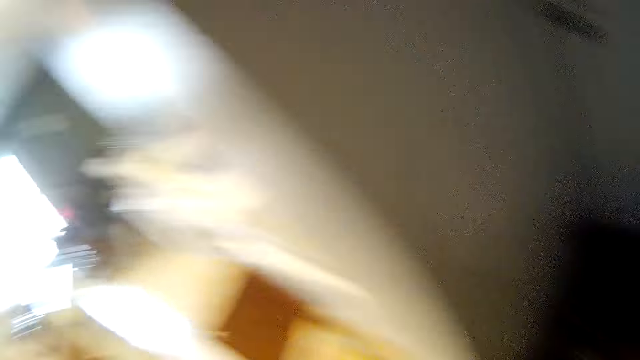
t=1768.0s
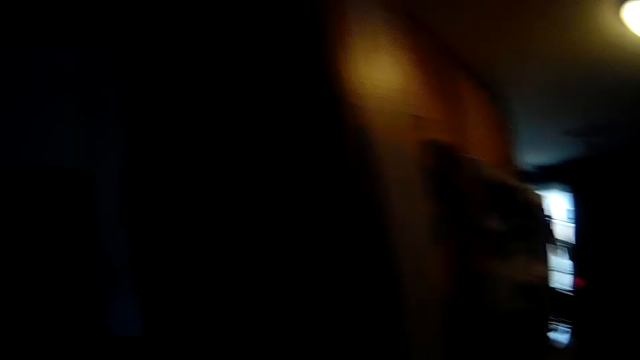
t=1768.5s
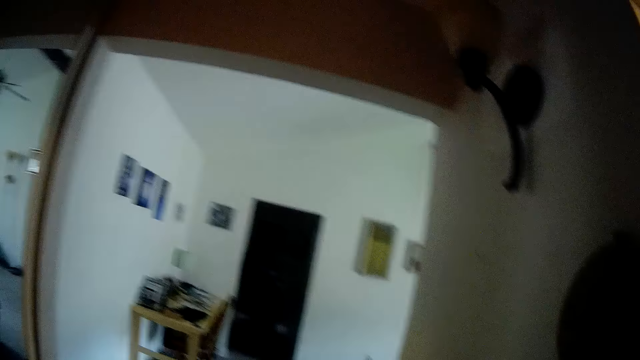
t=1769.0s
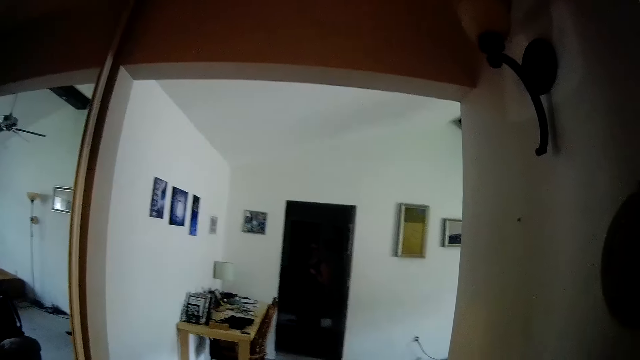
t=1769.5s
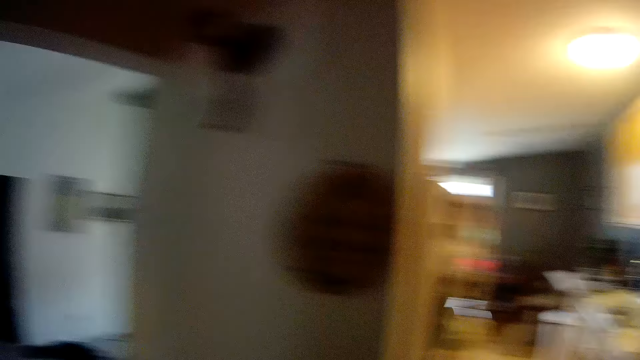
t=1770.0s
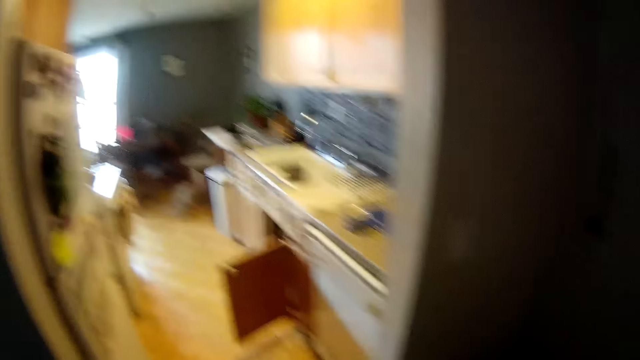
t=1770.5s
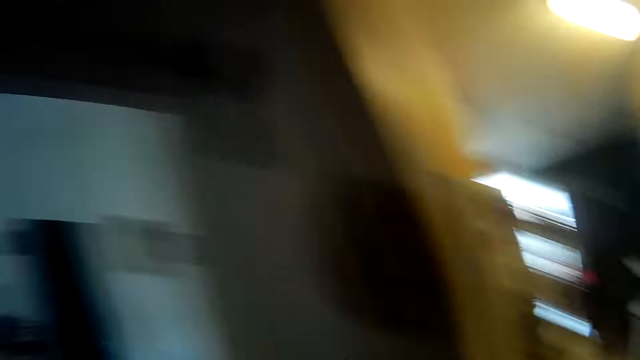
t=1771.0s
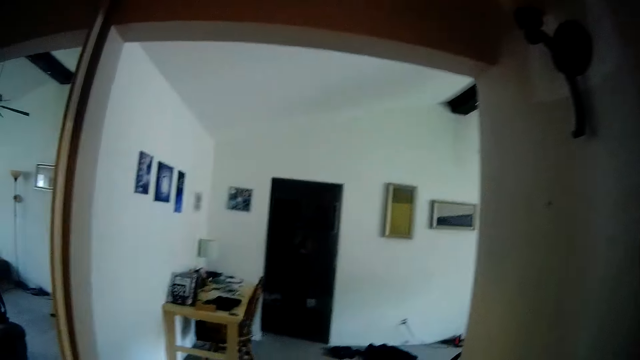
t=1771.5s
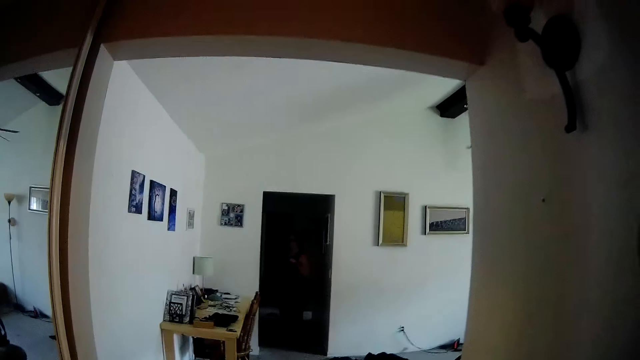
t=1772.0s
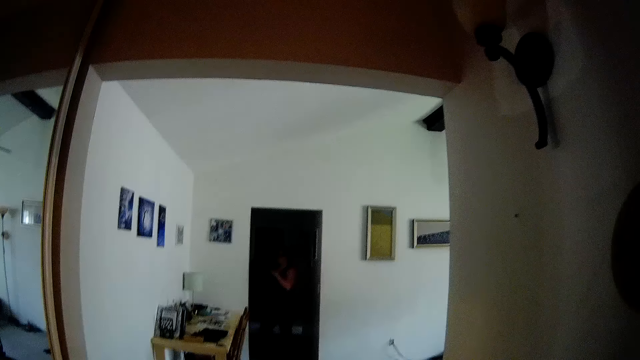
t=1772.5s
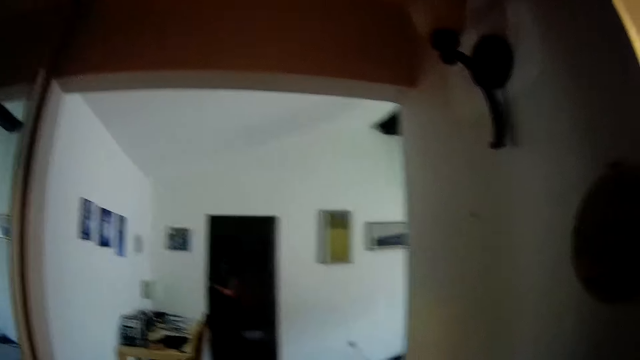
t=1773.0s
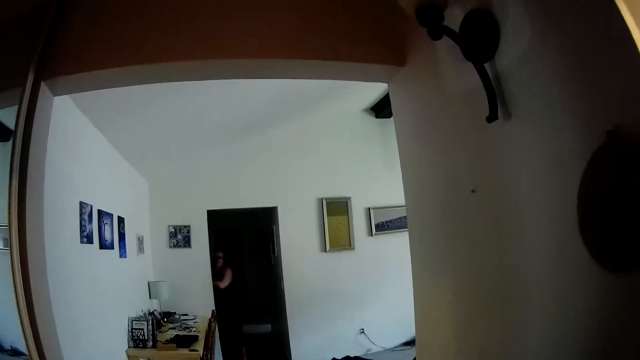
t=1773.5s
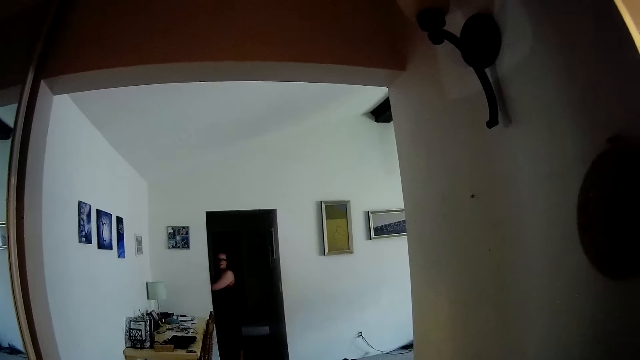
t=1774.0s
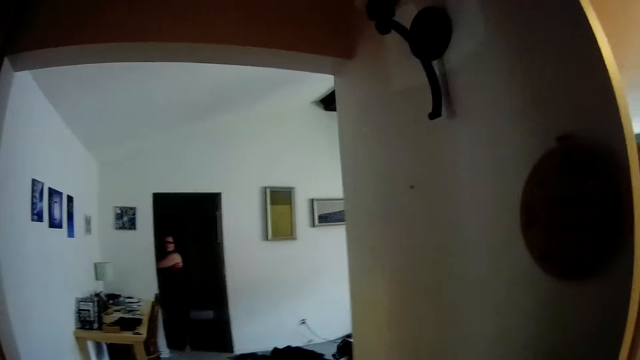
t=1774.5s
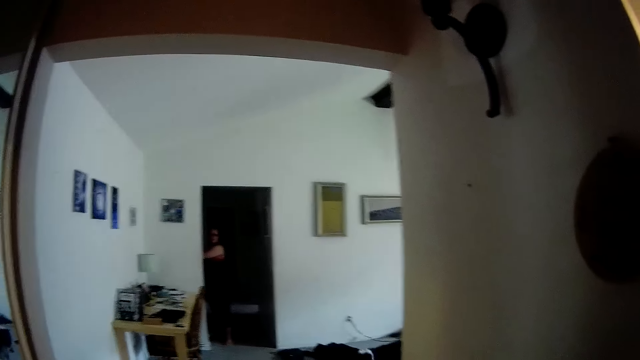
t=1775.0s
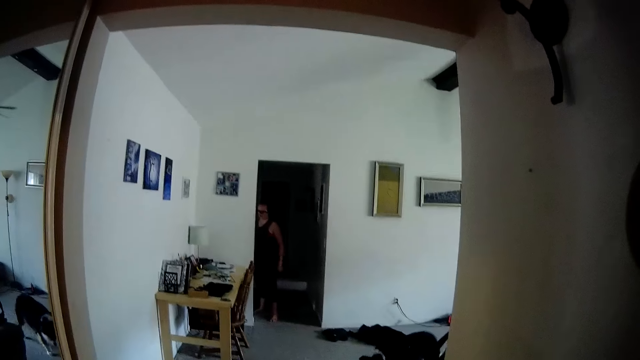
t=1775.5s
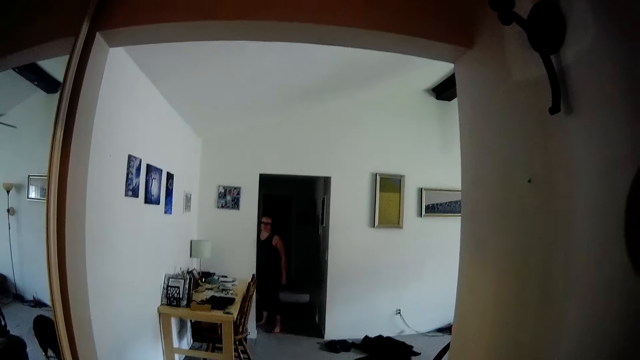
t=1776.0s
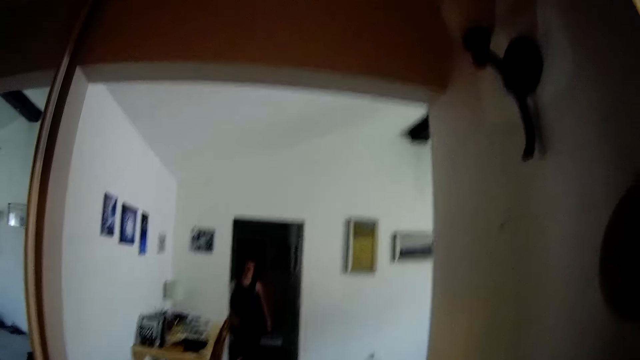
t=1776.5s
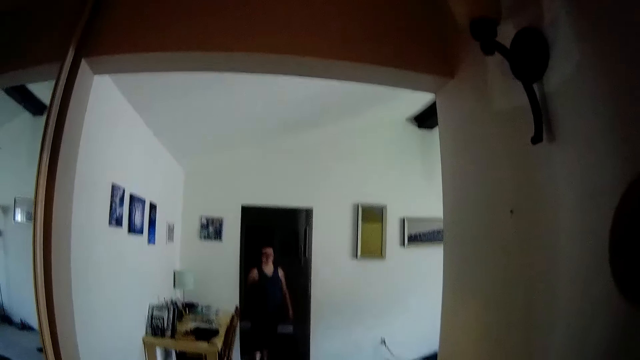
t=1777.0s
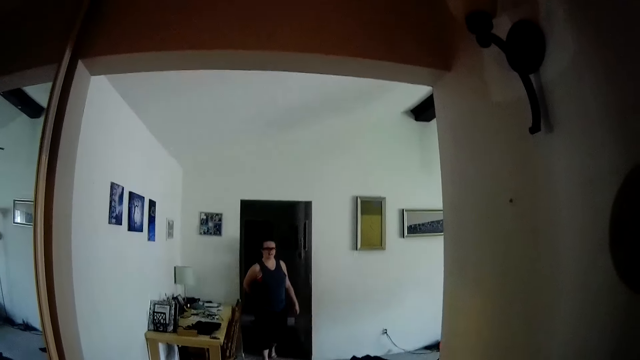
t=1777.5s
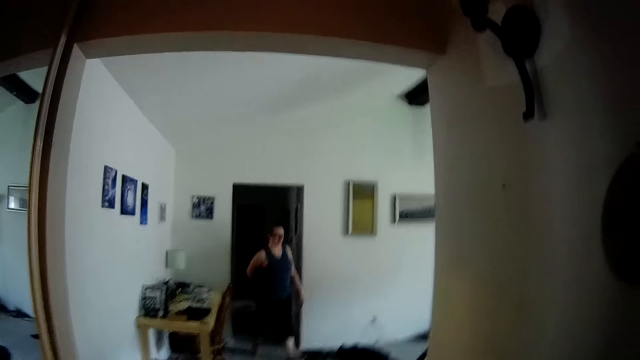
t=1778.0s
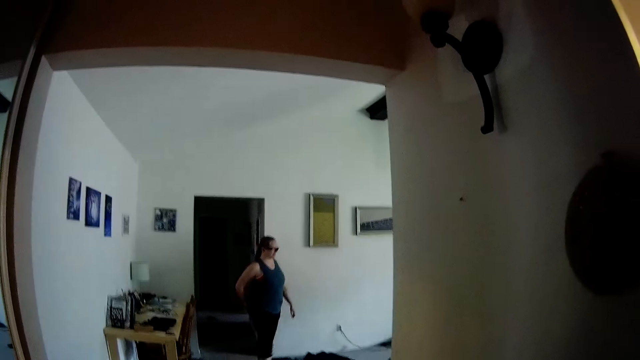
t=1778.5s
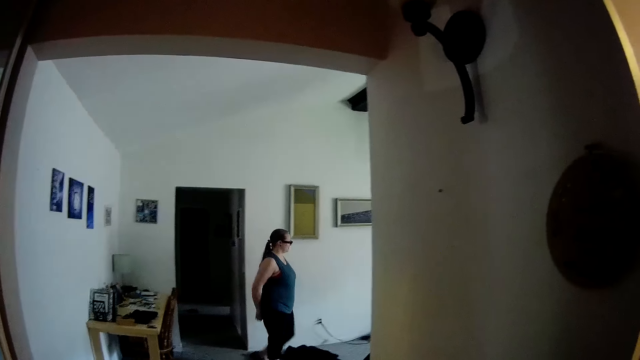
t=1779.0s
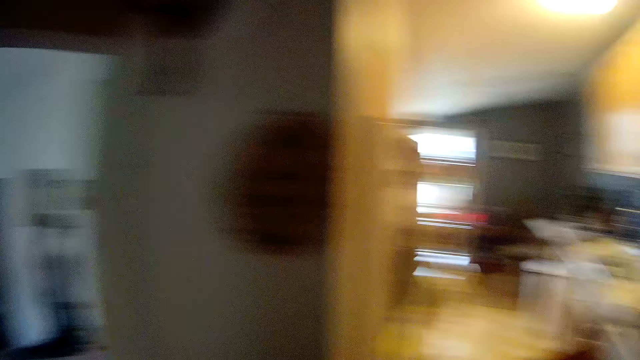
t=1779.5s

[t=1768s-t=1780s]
The camera wearer drops the shopping bag on the floor. They turn to the other side. They interact with a woman. They look around the house. The woman stands on the other side of the house. A black dog walks past the camera wearer. The woman walks around the house. The woman walks out of a room.

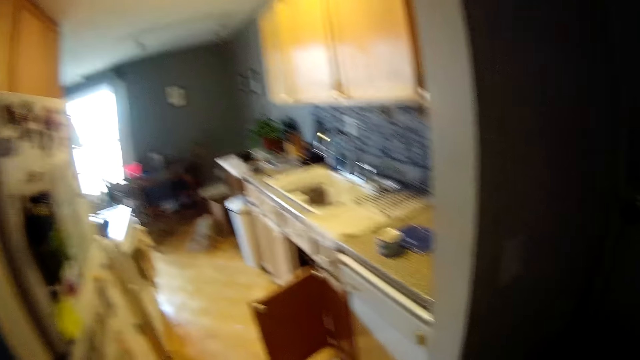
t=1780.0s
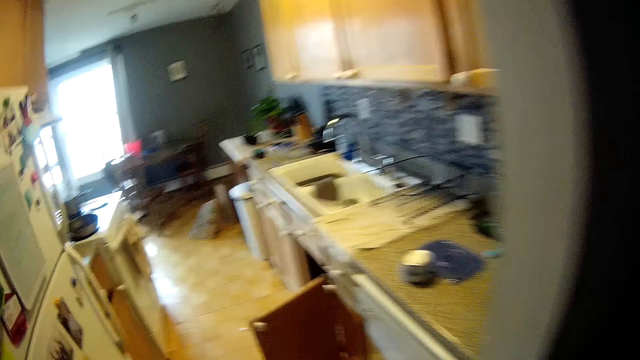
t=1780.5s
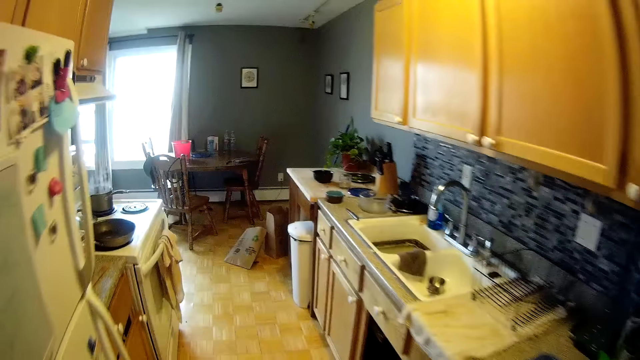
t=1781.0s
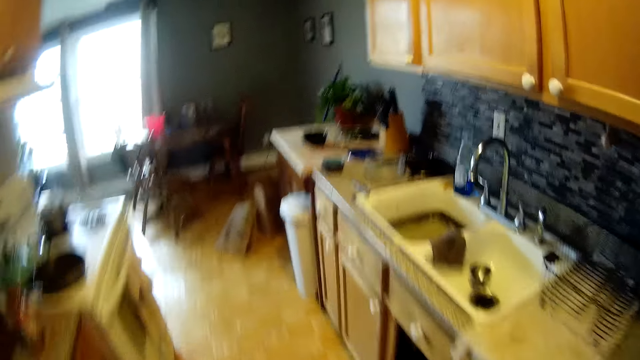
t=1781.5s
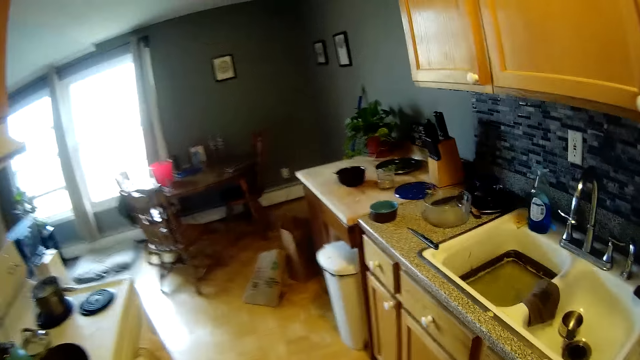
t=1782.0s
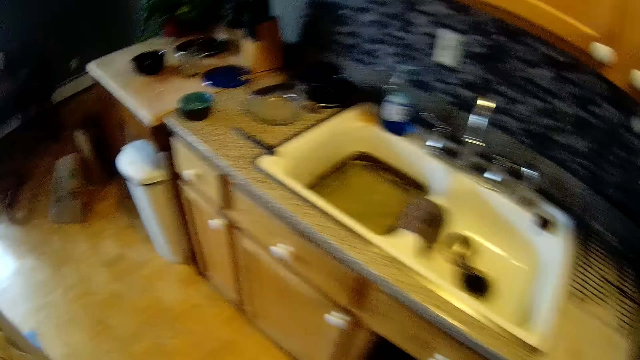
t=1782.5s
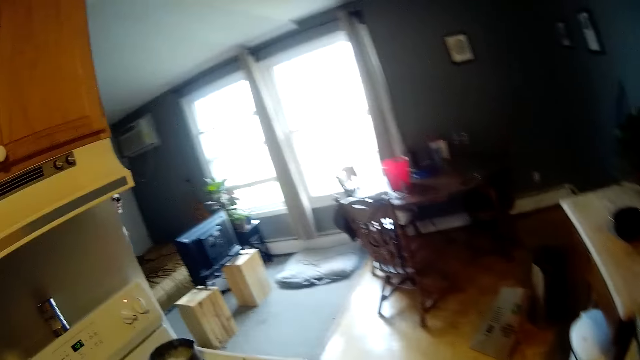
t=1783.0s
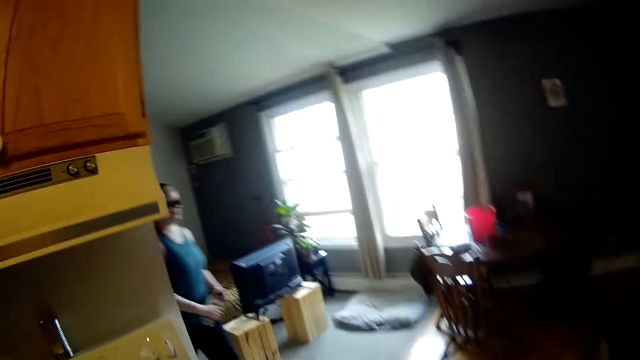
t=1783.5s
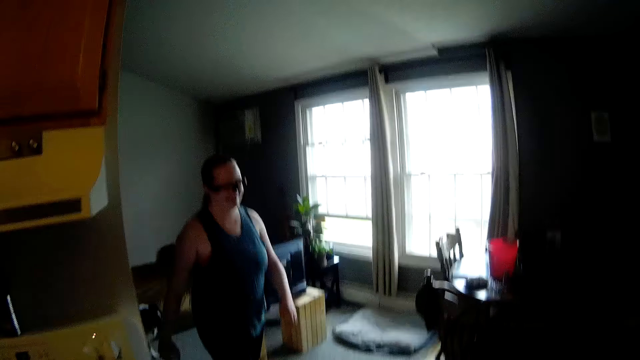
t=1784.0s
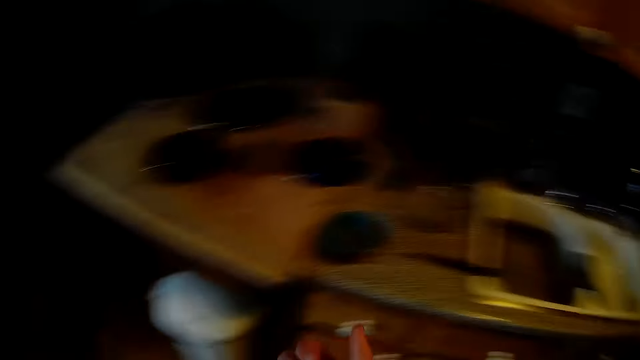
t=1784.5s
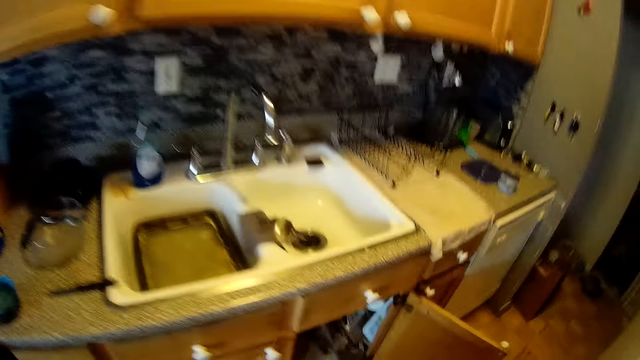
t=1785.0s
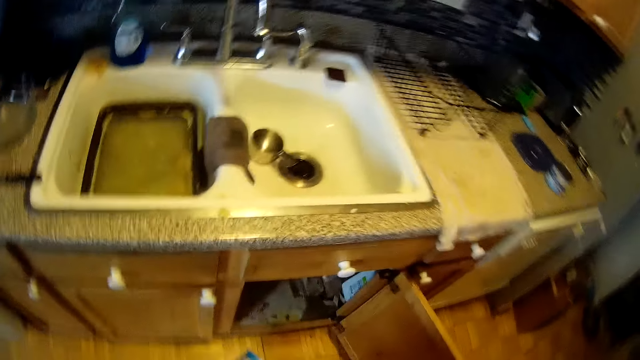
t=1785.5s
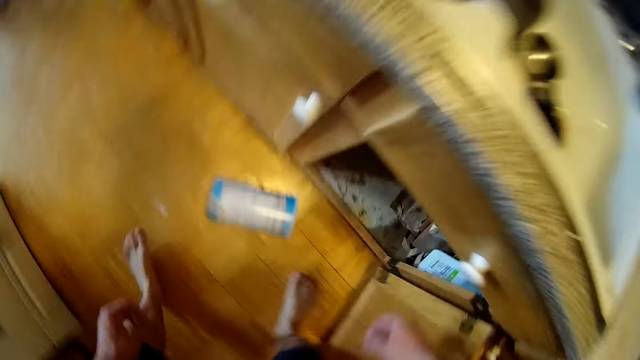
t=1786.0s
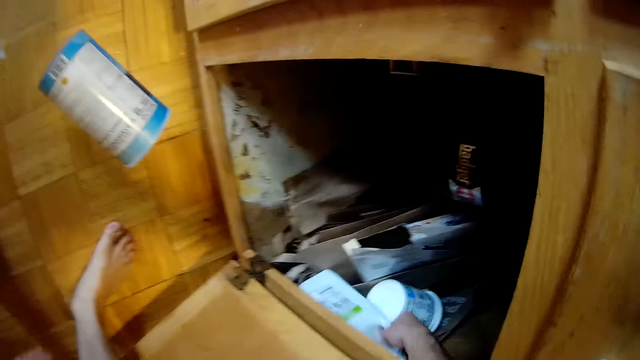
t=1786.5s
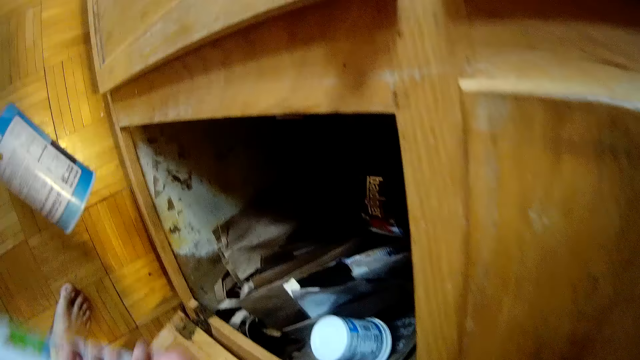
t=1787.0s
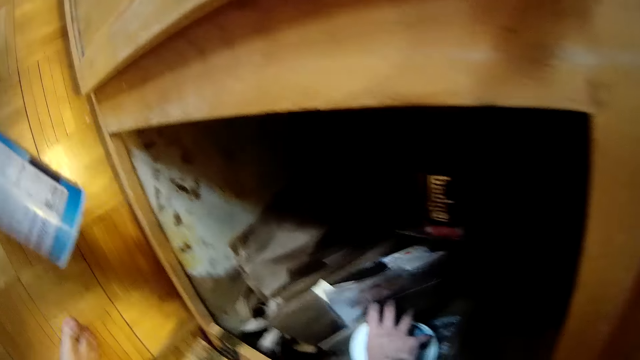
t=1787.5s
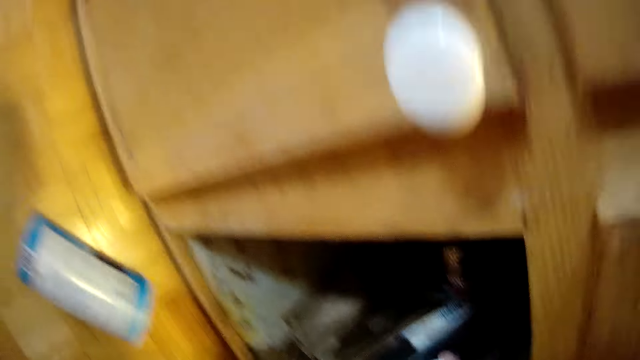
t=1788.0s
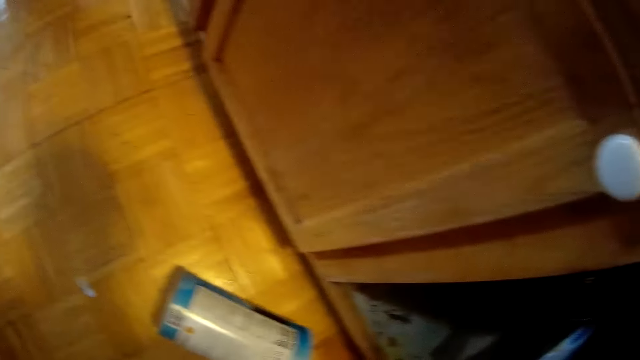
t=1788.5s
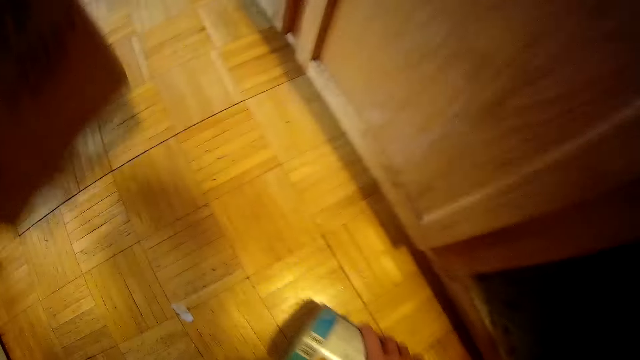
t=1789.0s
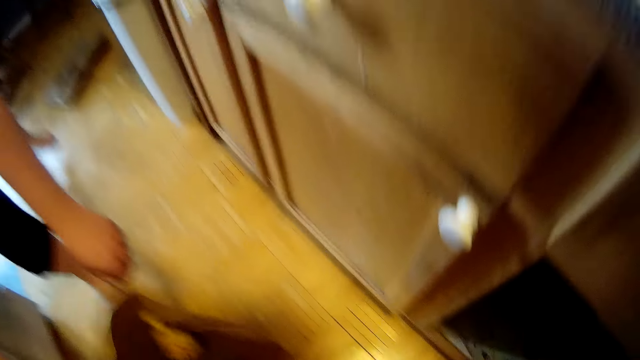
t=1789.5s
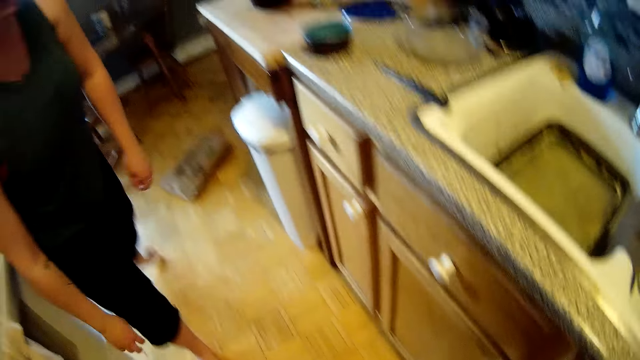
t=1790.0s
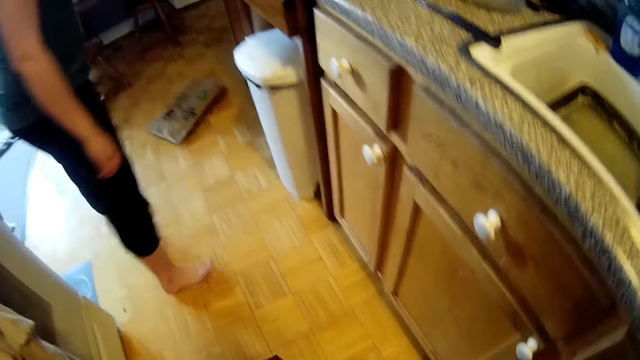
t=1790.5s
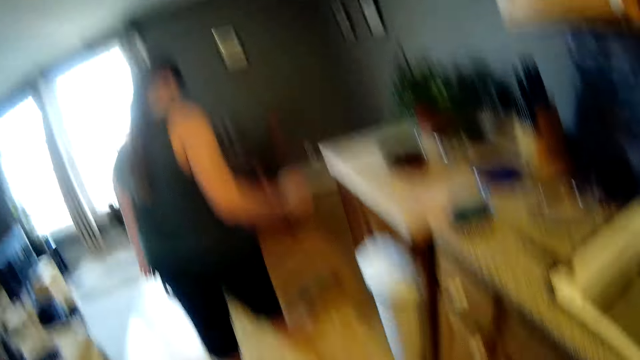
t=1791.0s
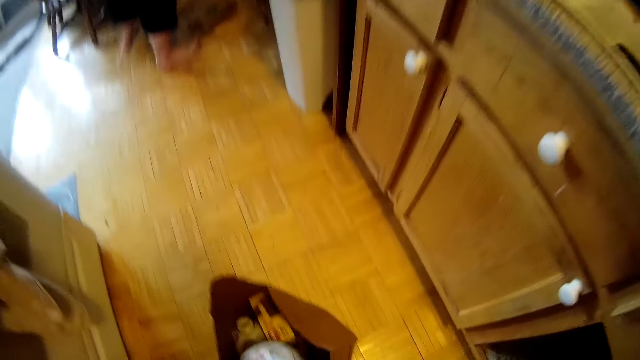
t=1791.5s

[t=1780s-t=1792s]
The camera wearer walks beside the countertop. He looks around the house. He walks towards the cabinet. He picks up a white container from the cabinet with his right hand. He passes the white container to his left hand. He picks up the white container from the cabinet with his right hand. He picks up a blue container on the floor with his right hand. A woman drops a shopping bag on the floor. The woman walks away from the camera wearer.
